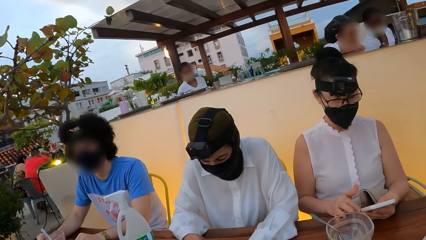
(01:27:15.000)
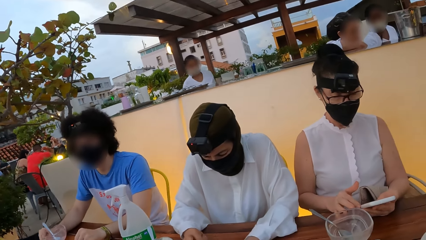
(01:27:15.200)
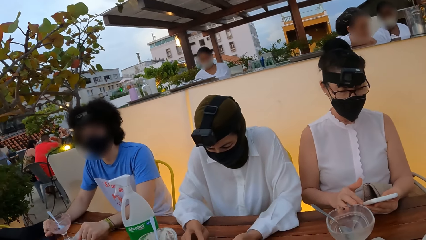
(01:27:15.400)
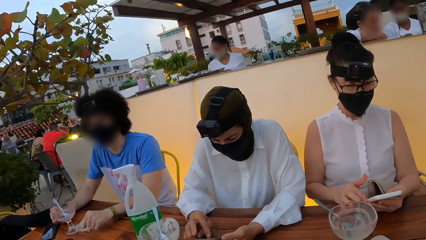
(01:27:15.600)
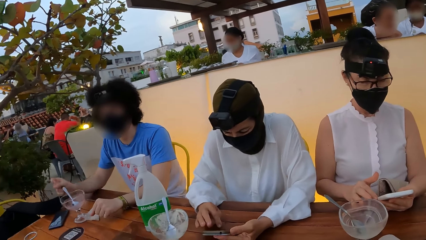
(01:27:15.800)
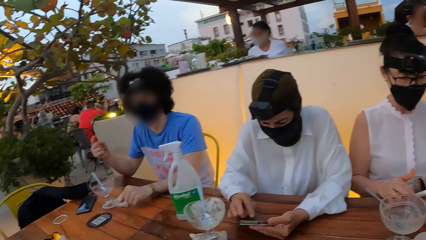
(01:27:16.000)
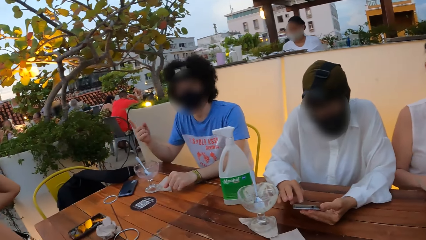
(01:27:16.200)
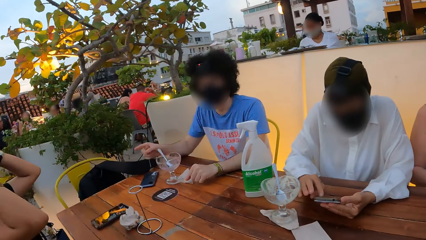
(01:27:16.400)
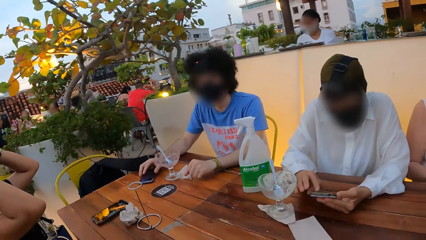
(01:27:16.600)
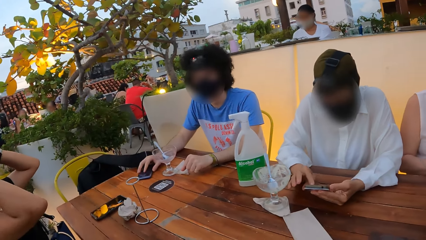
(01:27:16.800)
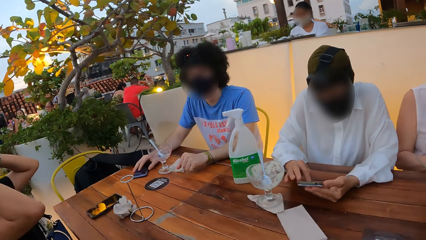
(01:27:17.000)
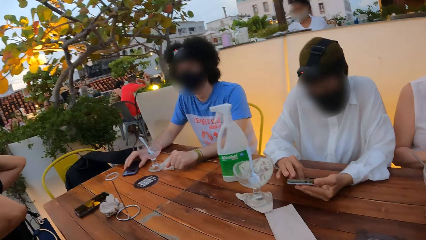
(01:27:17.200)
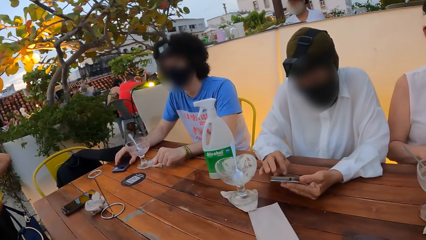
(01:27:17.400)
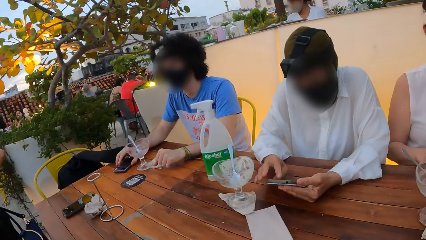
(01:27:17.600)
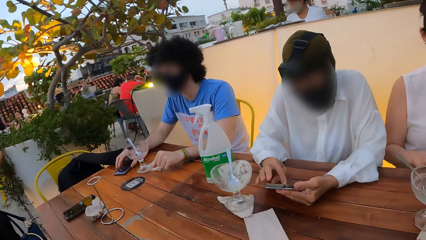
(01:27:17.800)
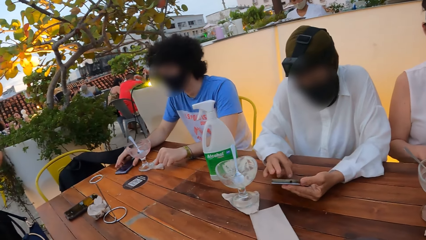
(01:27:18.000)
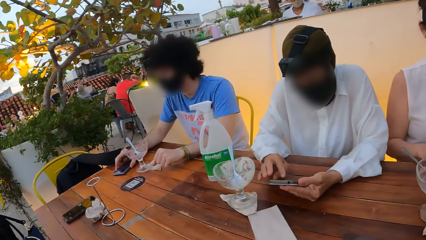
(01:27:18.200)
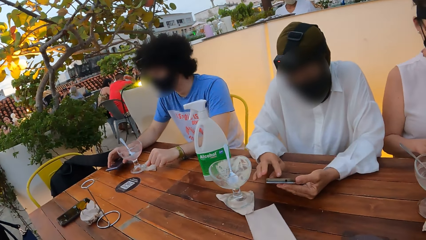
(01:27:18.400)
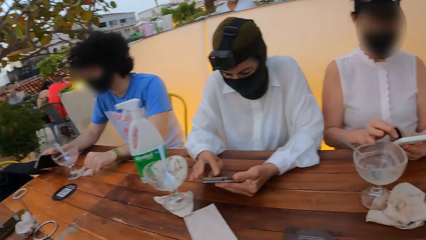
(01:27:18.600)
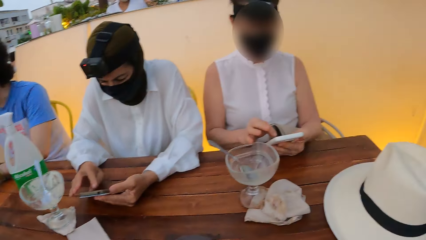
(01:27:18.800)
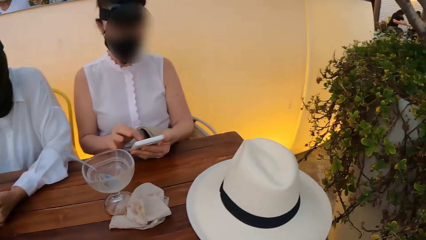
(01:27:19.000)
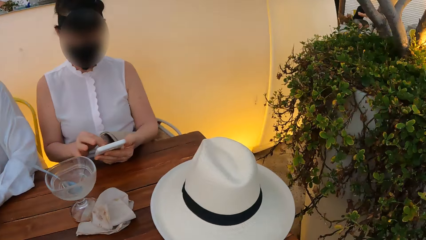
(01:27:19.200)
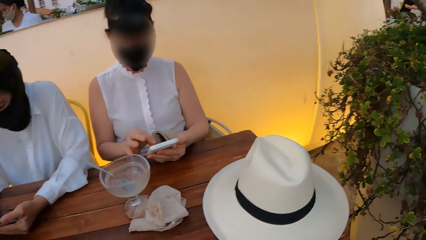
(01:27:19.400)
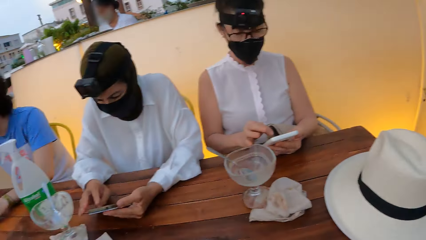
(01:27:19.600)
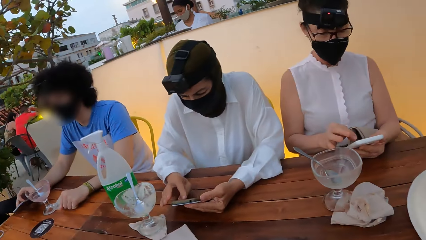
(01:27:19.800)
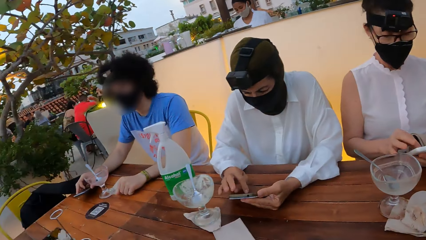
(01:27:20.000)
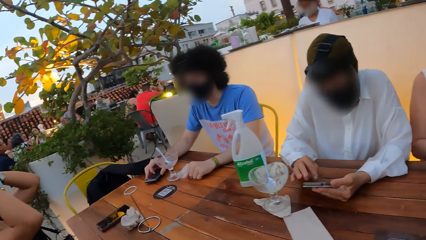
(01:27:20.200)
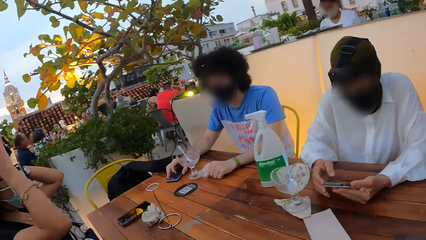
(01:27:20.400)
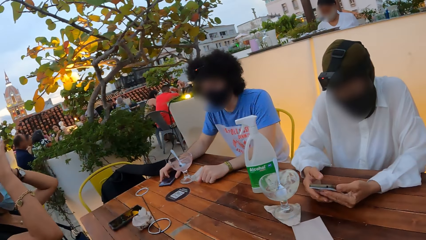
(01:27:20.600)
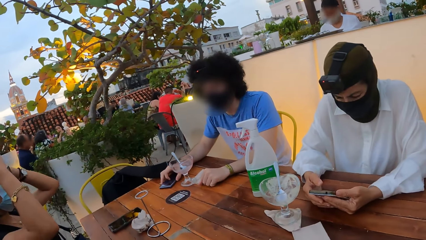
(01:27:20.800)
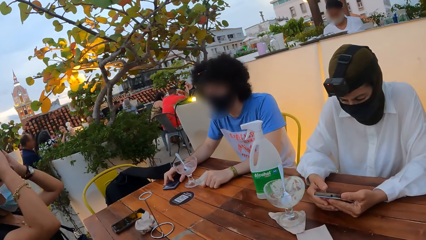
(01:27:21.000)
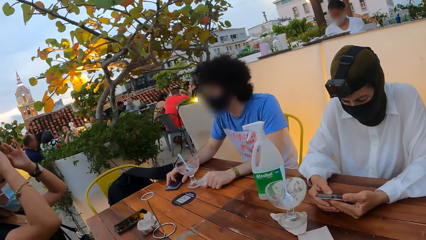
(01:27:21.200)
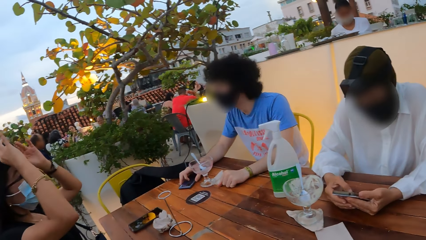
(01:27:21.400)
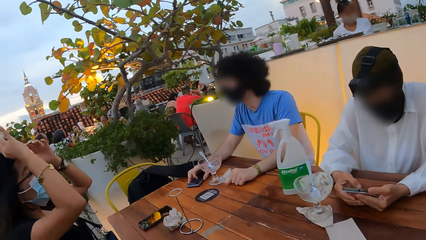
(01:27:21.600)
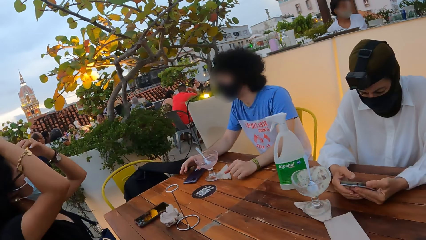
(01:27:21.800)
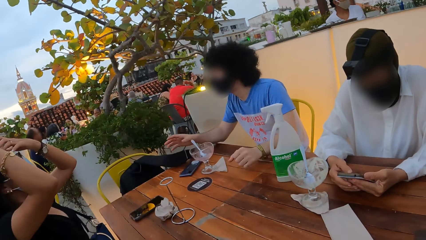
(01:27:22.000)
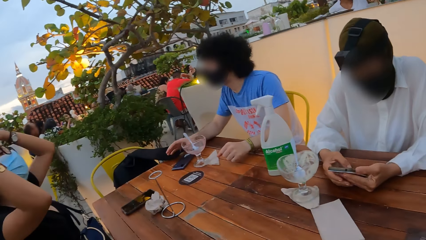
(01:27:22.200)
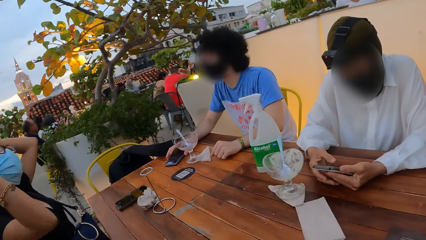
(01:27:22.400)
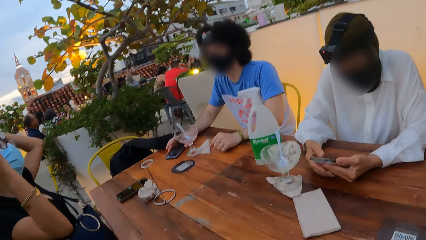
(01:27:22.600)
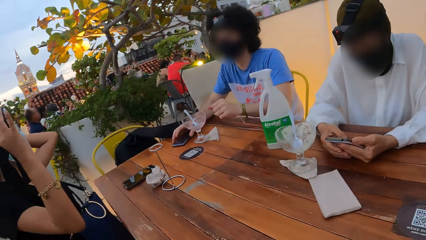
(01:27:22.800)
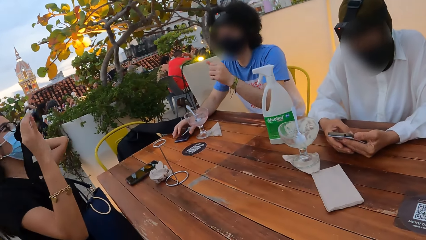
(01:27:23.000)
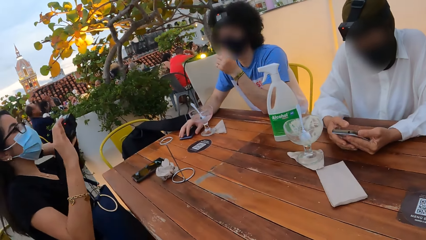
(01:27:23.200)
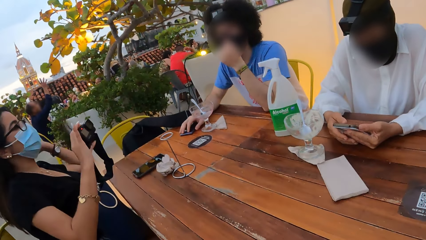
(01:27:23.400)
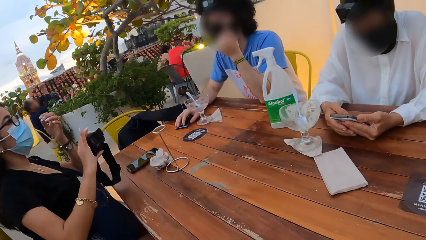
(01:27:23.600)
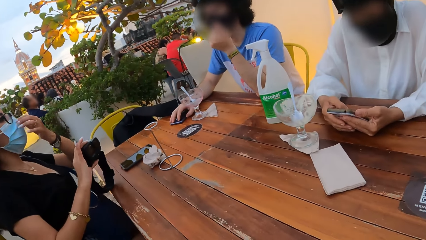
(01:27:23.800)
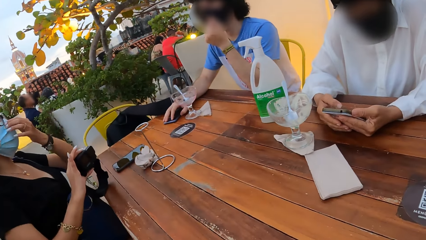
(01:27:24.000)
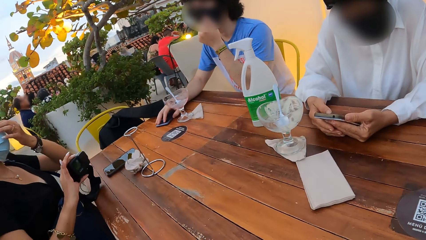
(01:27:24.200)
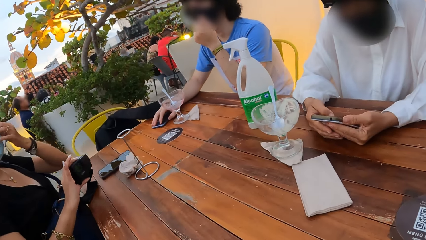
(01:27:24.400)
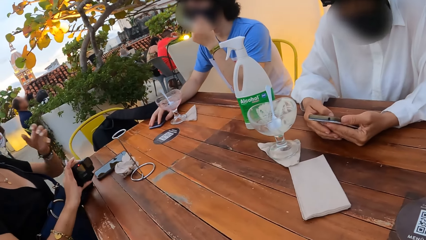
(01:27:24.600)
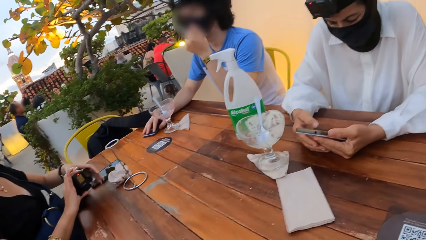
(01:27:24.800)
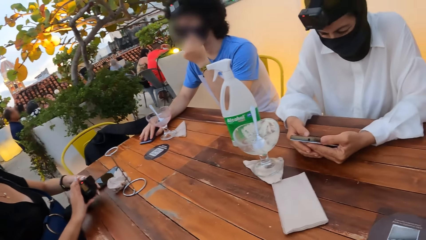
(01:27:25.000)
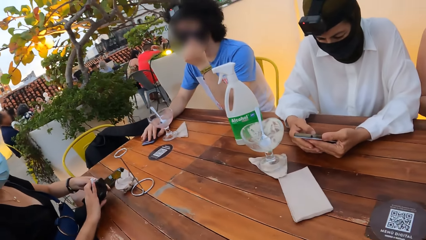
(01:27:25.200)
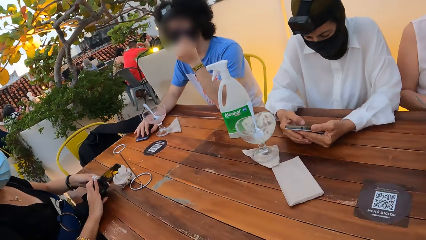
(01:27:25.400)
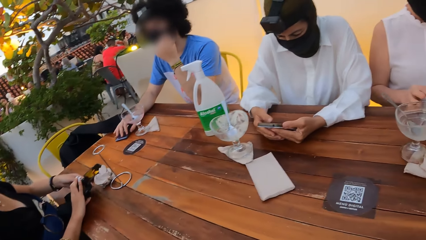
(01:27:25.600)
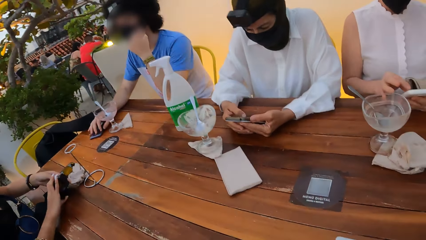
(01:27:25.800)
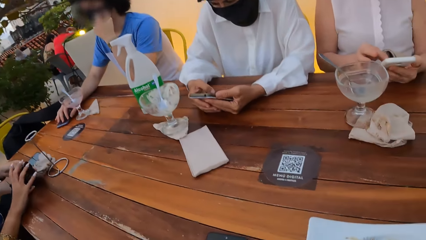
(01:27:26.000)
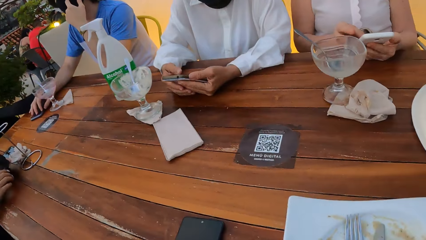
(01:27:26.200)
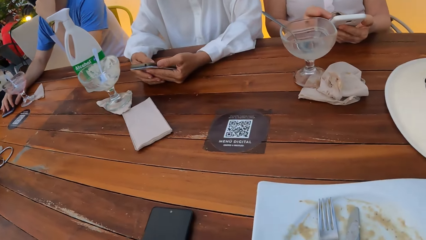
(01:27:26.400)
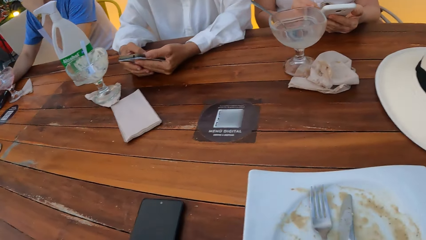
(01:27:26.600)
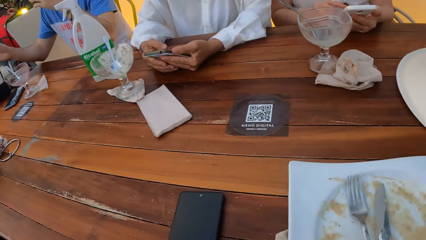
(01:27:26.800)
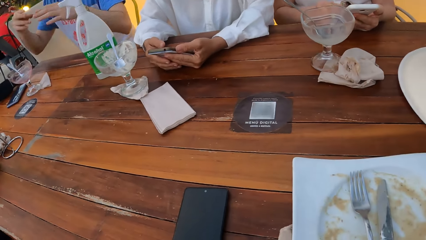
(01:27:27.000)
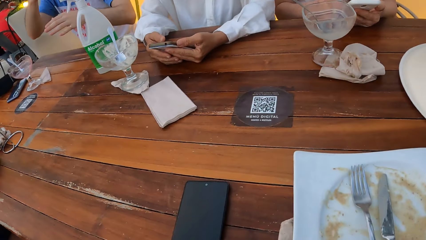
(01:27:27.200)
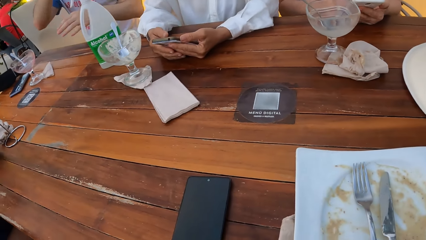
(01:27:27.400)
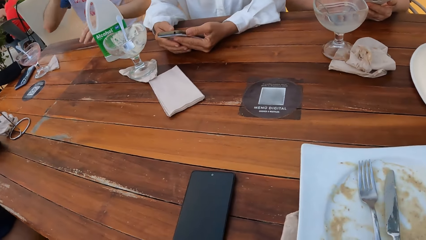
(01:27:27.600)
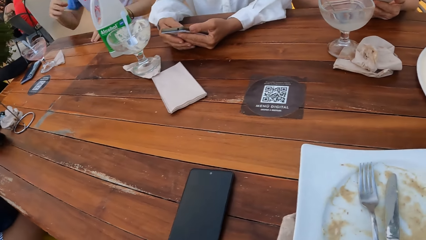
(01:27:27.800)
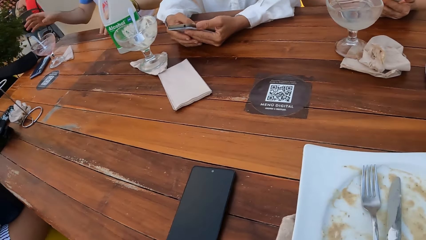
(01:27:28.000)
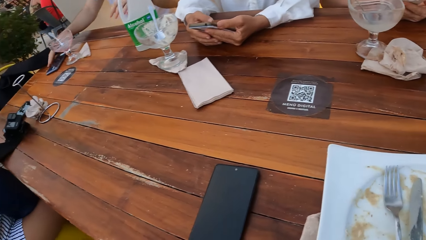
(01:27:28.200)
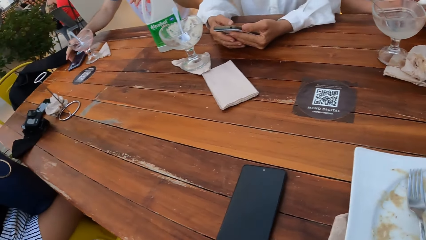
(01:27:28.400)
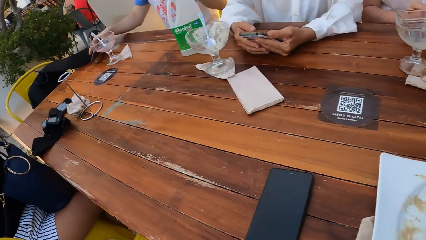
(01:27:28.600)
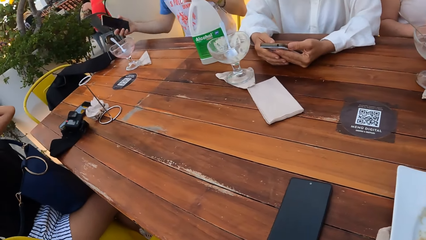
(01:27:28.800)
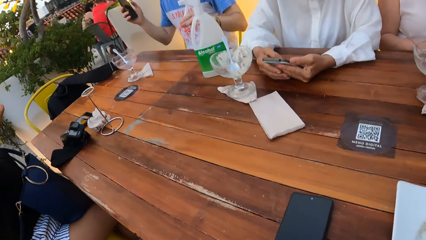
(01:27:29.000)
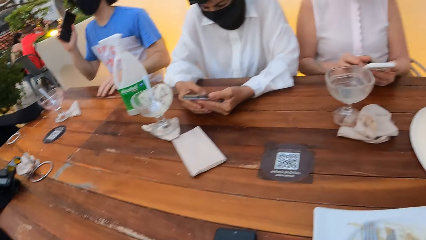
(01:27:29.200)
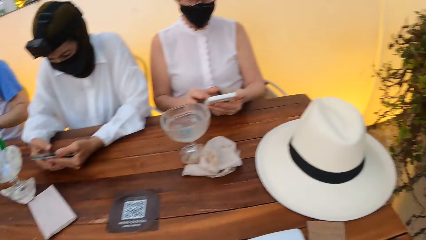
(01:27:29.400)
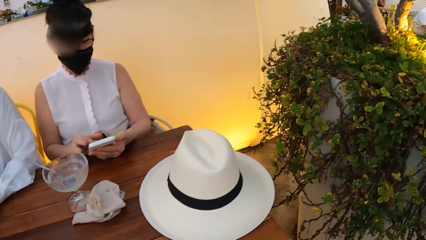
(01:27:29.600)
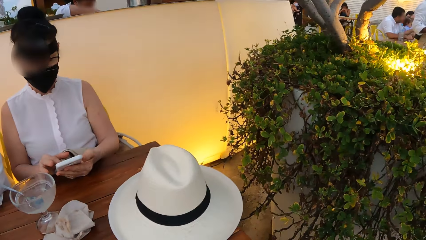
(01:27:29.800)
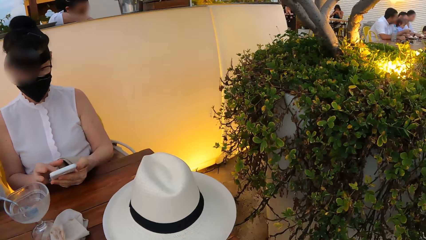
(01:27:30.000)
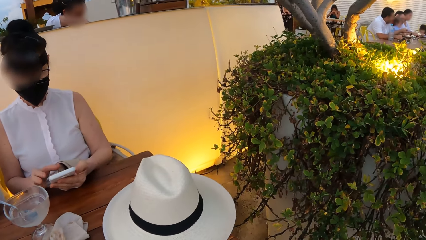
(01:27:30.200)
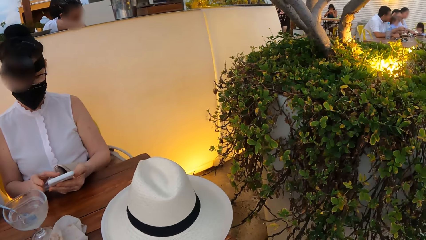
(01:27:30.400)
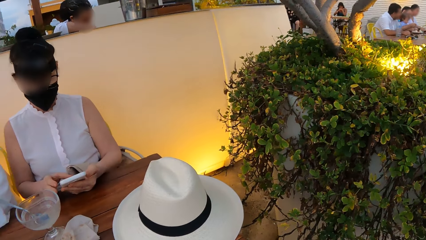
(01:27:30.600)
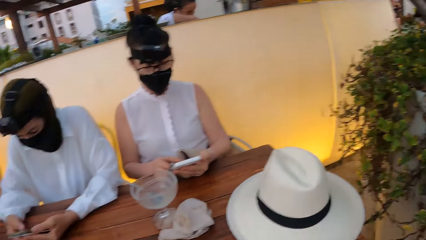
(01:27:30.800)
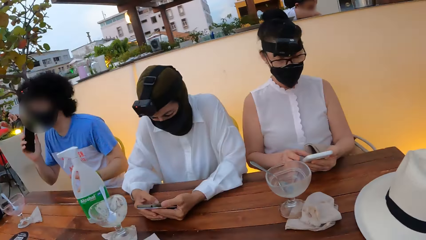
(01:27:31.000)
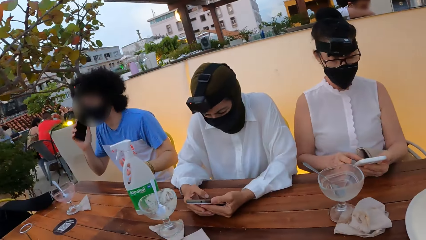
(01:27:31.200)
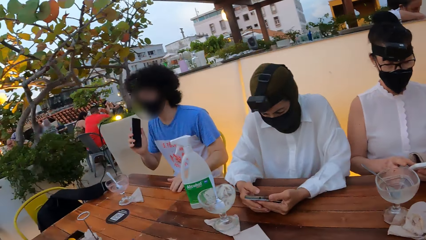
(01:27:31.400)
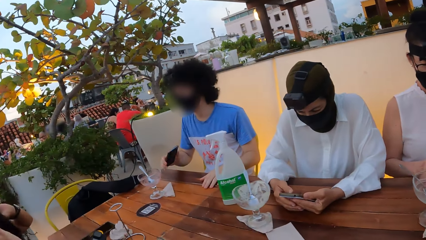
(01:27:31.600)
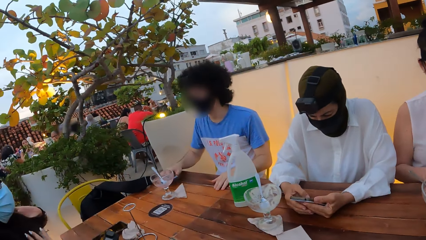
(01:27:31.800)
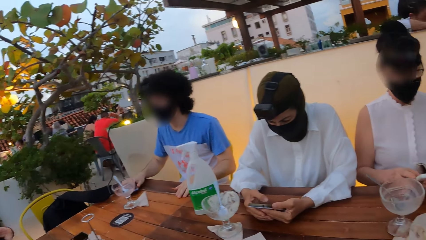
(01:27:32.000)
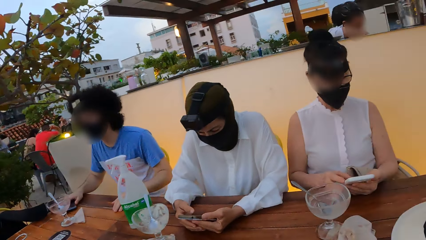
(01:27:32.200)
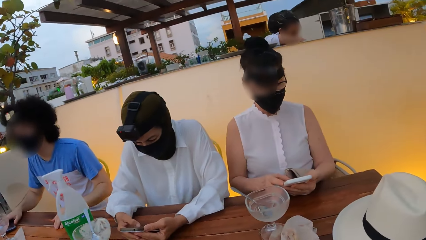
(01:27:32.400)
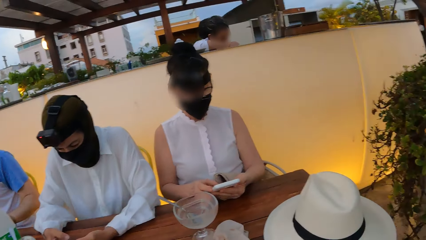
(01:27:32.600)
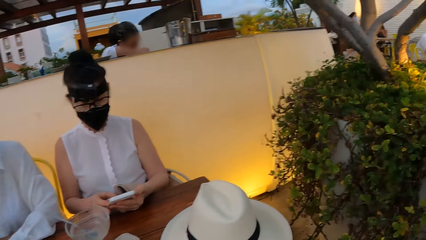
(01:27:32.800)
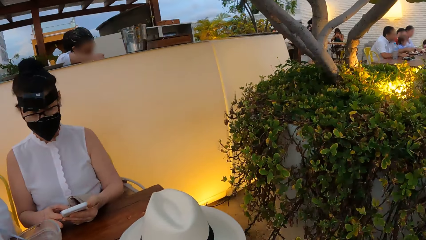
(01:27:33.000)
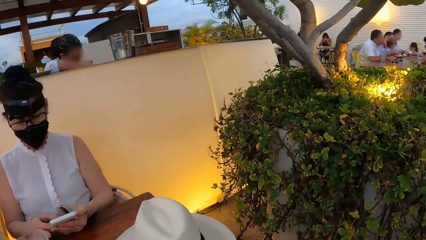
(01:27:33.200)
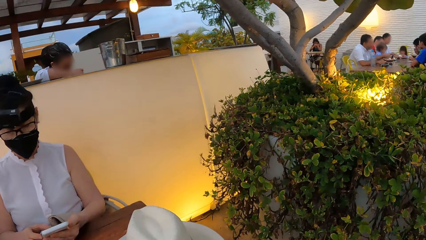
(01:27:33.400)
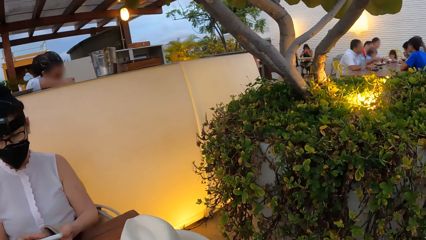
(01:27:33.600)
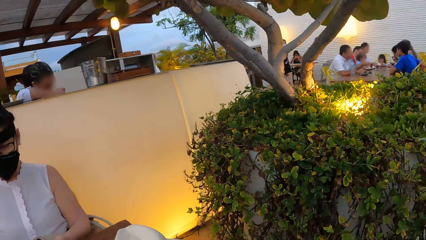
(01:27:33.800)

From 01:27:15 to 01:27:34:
A man picks a phone from the table. A person removes the camera from her head. The camera wearer looks around. A woman removes the camera from the head. The person puts the camera on the table. The woman looks around. Another person picks the phone from the table. The camera wearer looks around. The man holds the phone and puts the phone on the table.
